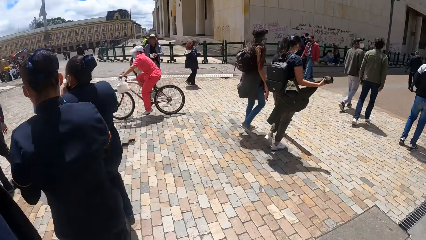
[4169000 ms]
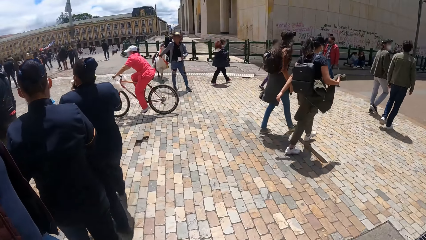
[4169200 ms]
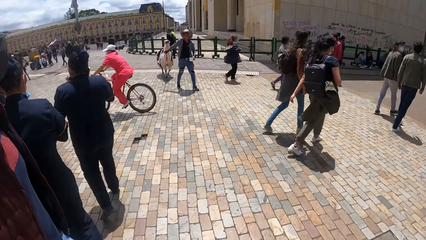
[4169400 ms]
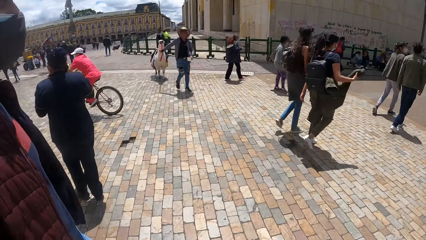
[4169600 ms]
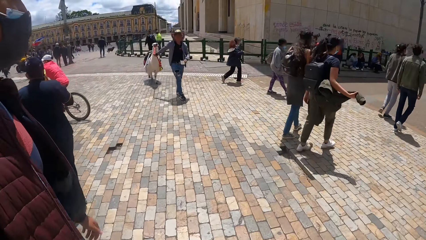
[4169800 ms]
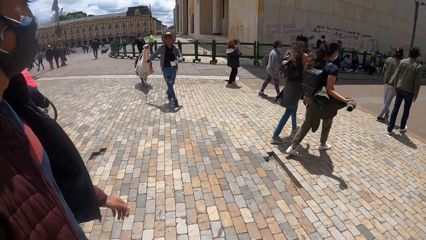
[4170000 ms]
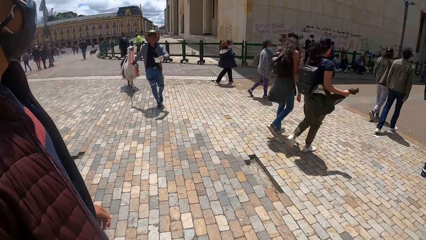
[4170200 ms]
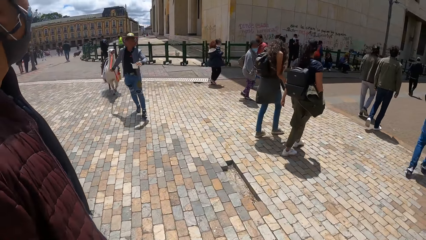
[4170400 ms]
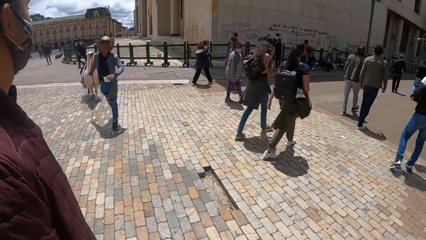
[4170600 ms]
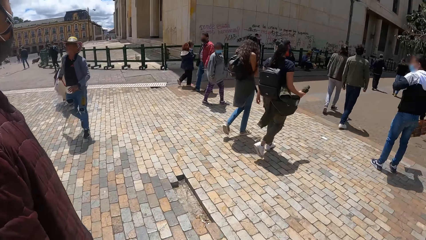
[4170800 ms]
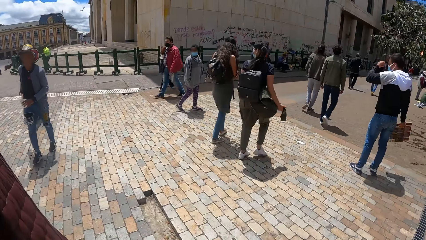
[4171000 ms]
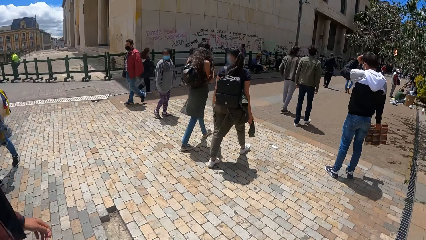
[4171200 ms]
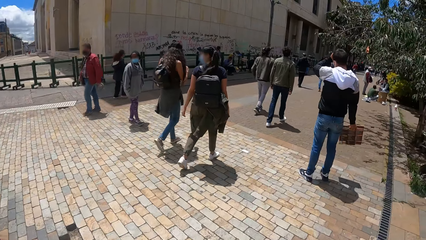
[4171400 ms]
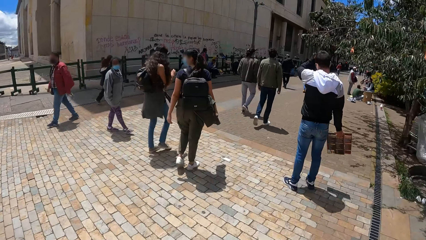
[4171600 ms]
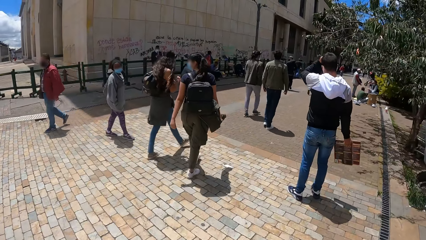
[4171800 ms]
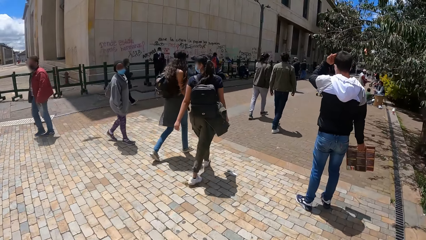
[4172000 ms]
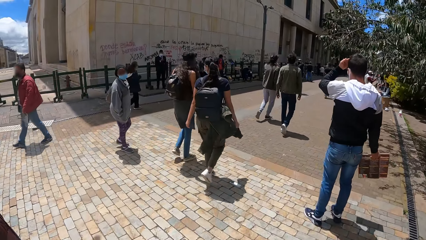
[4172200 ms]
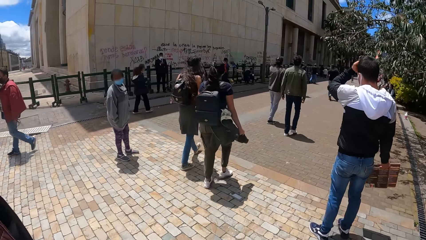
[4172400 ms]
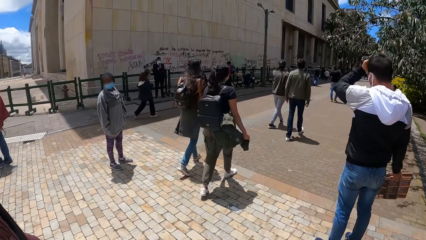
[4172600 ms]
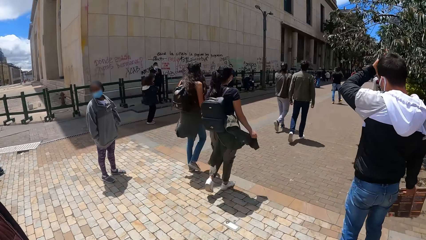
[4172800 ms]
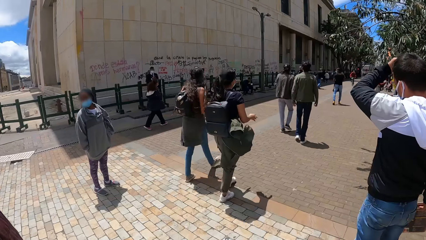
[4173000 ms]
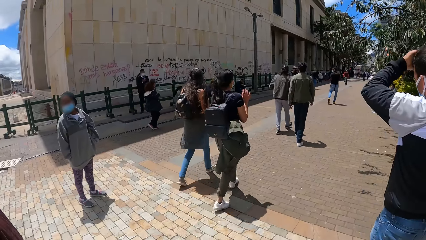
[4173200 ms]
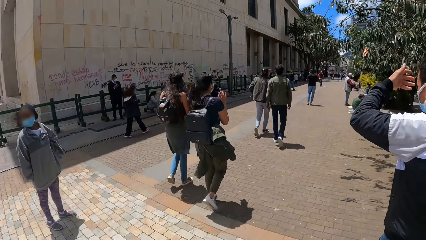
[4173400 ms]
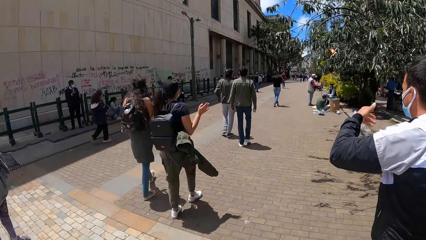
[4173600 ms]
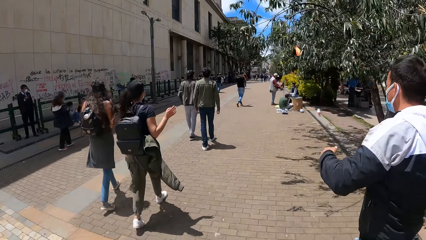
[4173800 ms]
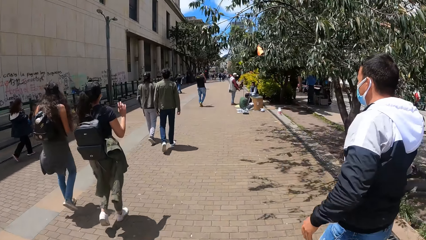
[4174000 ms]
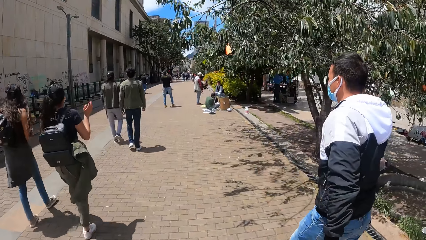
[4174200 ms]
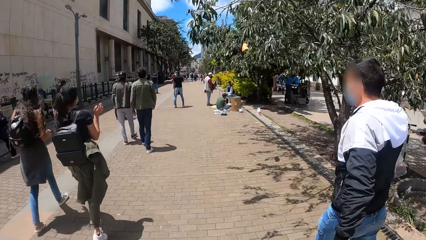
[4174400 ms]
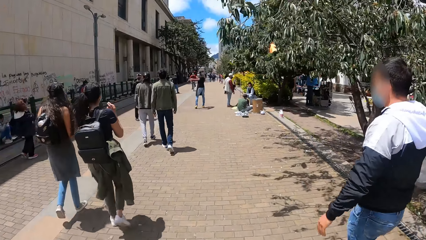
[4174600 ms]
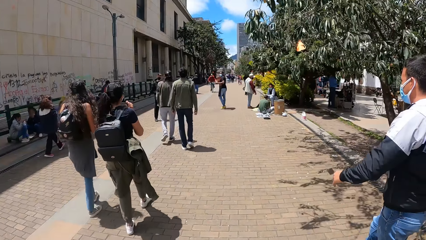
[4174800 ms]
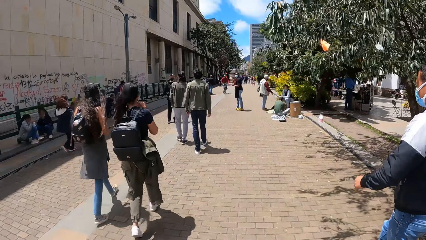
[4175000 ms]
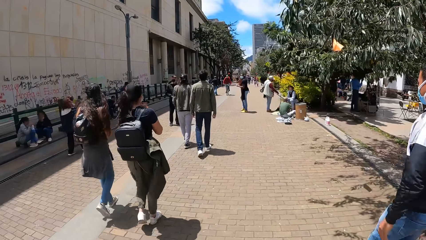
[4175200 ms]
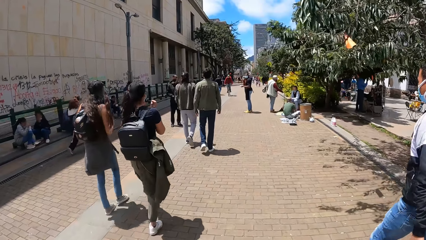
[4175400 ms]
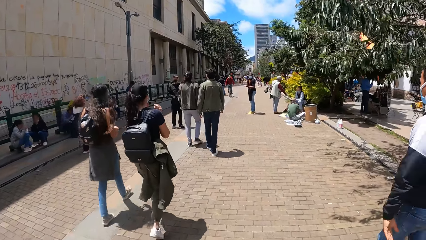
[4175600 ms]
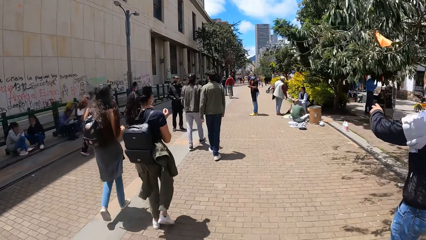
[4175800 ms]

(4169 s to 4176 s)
A person walks next to the camera wearer.

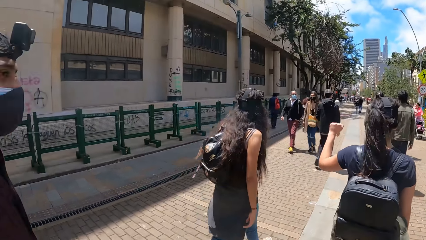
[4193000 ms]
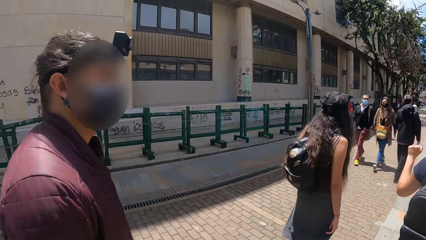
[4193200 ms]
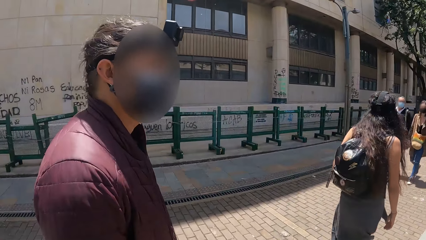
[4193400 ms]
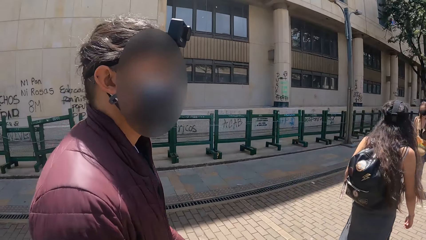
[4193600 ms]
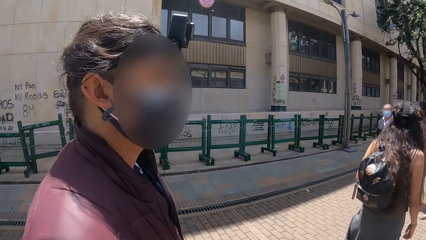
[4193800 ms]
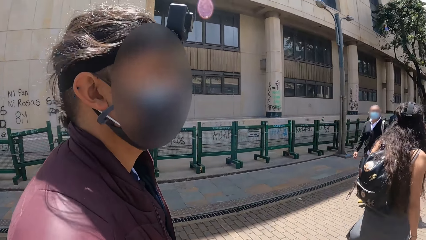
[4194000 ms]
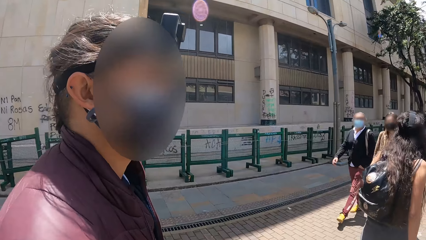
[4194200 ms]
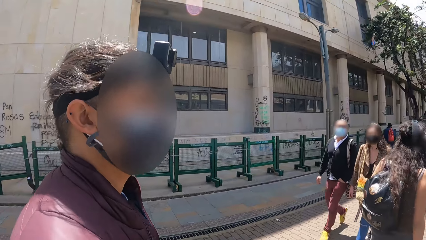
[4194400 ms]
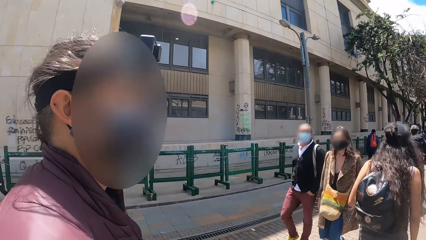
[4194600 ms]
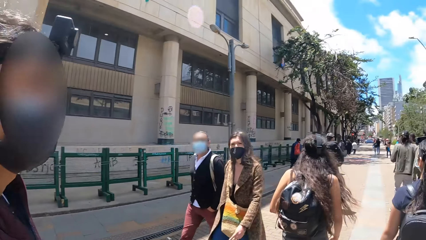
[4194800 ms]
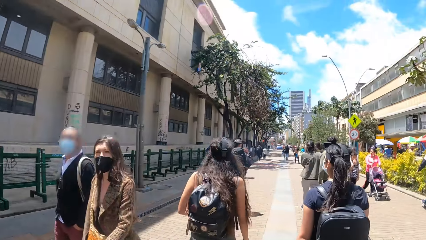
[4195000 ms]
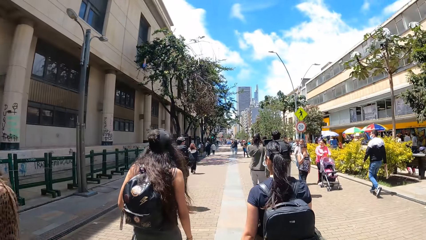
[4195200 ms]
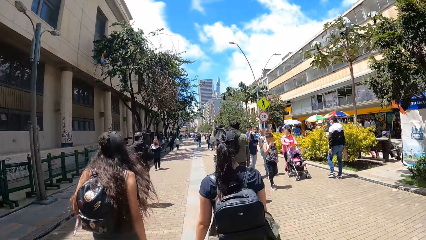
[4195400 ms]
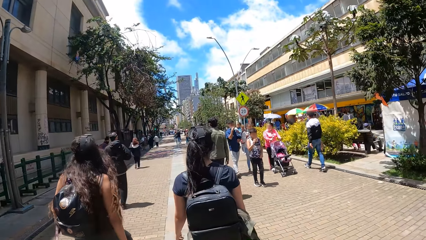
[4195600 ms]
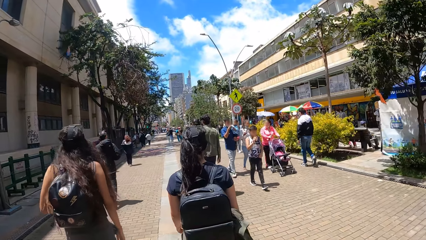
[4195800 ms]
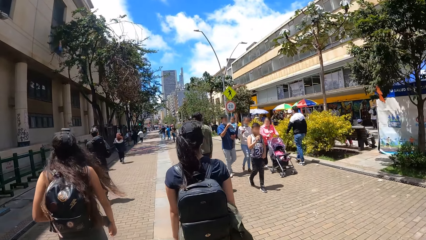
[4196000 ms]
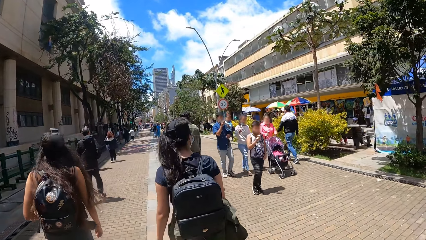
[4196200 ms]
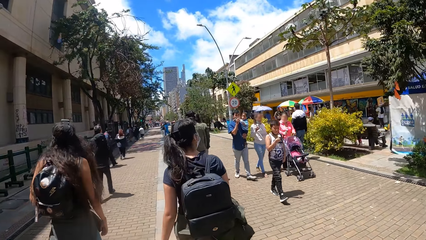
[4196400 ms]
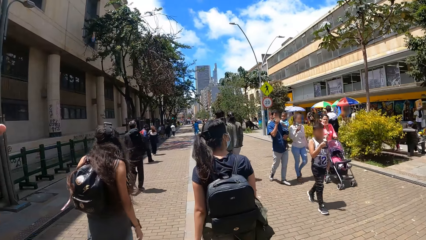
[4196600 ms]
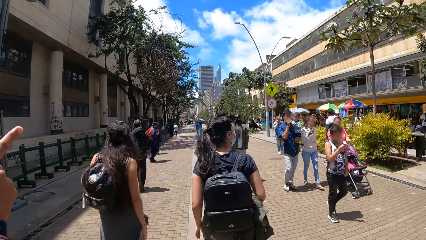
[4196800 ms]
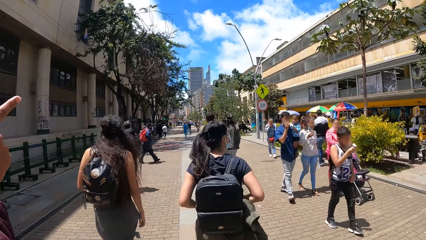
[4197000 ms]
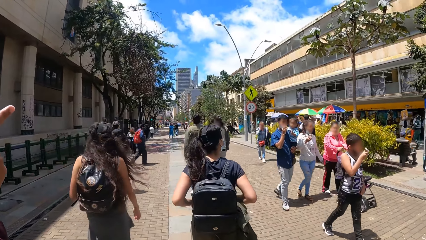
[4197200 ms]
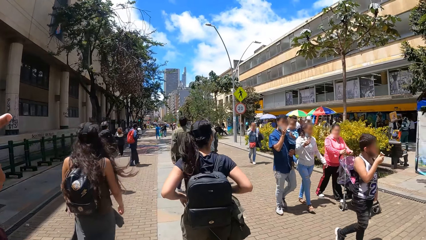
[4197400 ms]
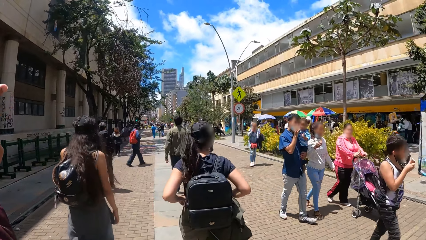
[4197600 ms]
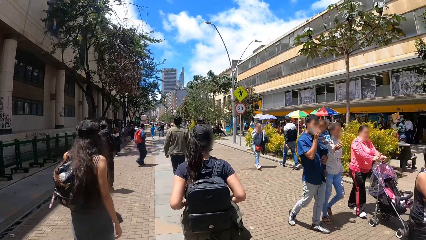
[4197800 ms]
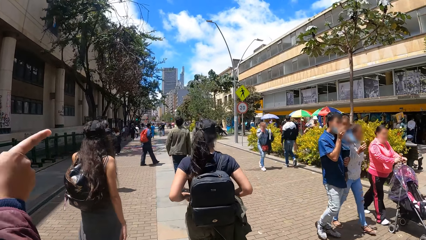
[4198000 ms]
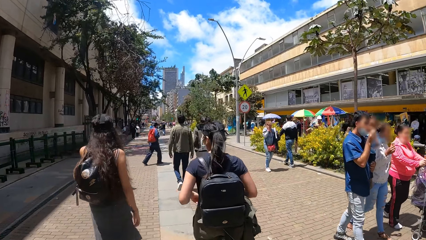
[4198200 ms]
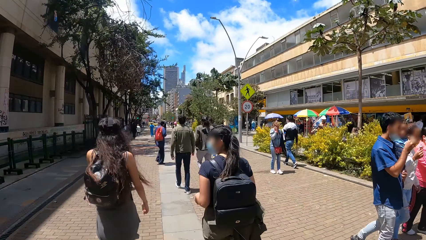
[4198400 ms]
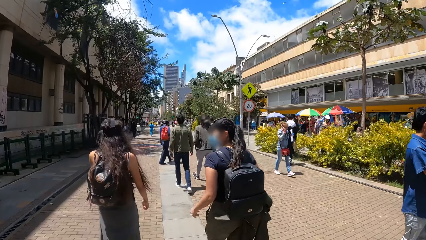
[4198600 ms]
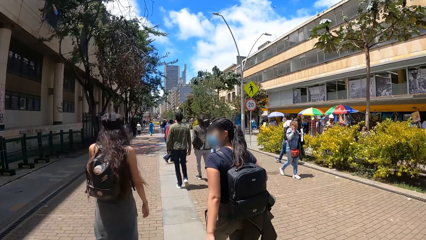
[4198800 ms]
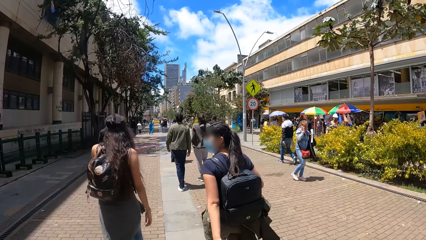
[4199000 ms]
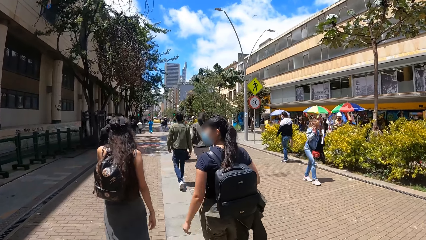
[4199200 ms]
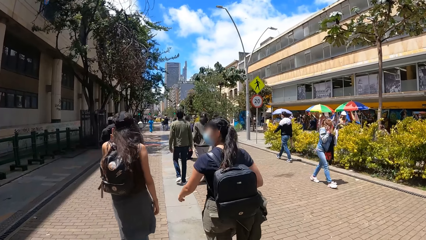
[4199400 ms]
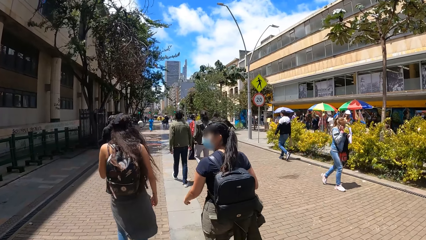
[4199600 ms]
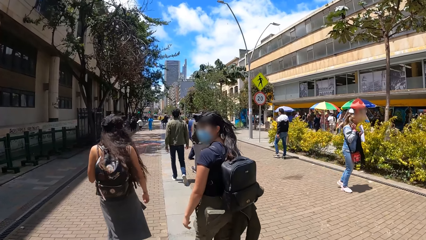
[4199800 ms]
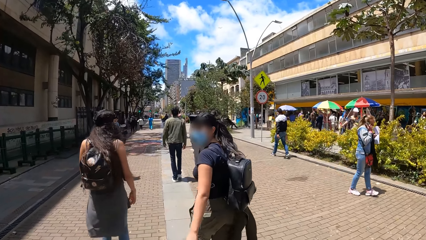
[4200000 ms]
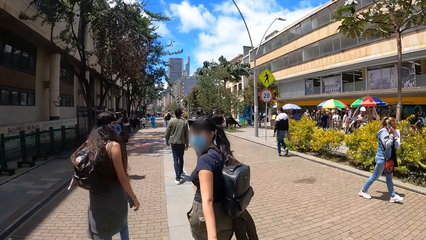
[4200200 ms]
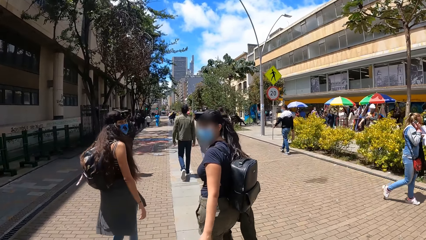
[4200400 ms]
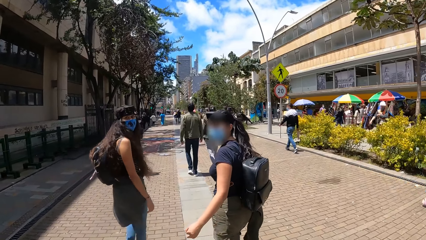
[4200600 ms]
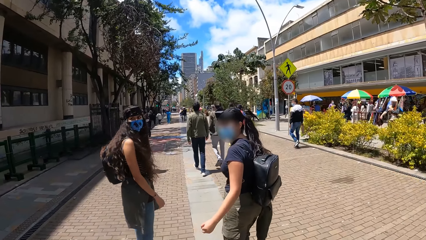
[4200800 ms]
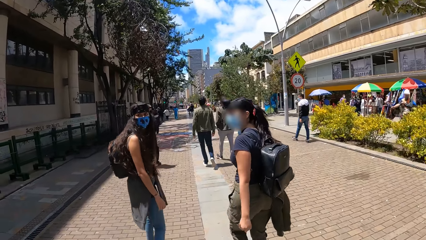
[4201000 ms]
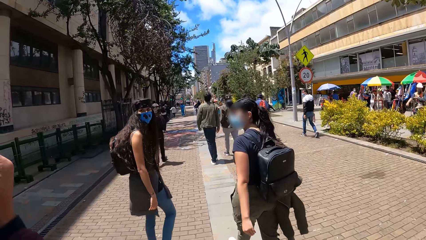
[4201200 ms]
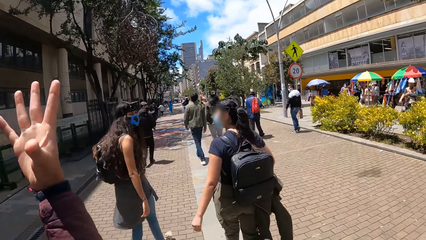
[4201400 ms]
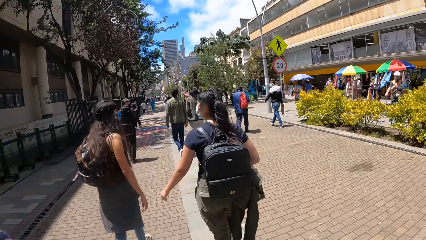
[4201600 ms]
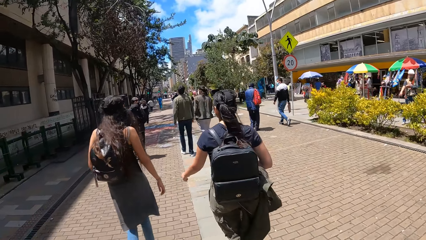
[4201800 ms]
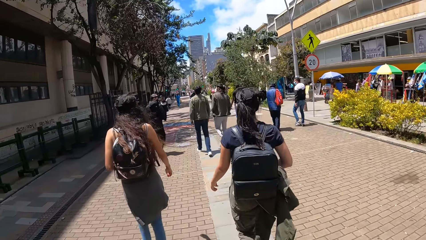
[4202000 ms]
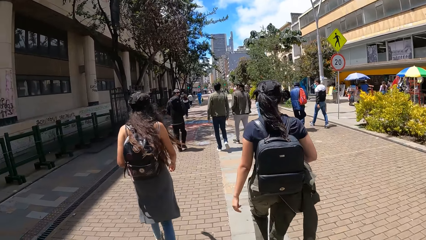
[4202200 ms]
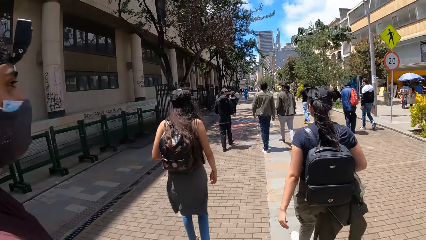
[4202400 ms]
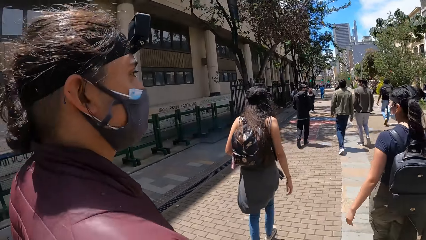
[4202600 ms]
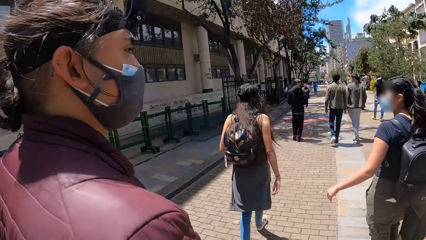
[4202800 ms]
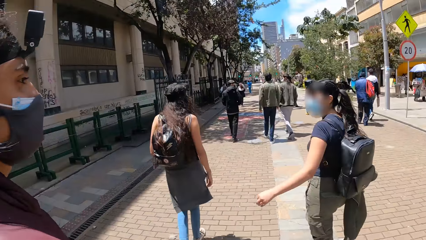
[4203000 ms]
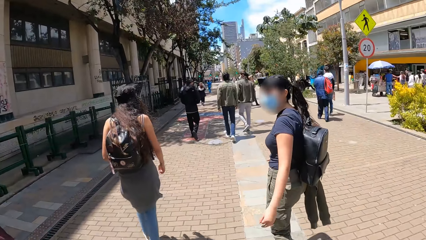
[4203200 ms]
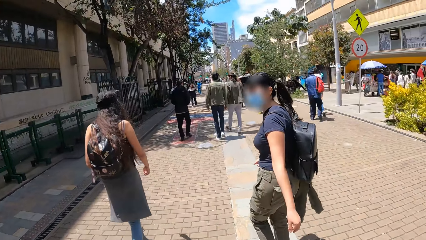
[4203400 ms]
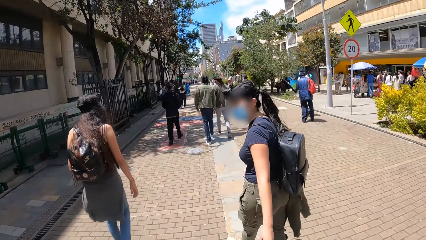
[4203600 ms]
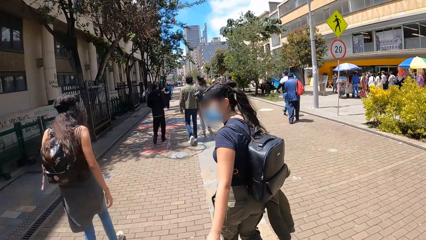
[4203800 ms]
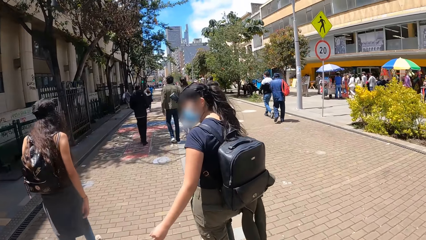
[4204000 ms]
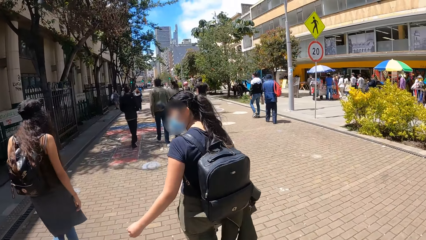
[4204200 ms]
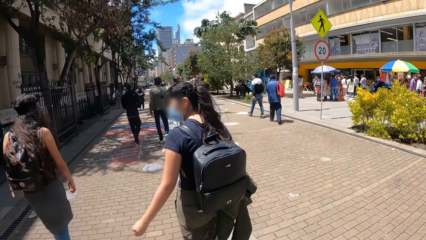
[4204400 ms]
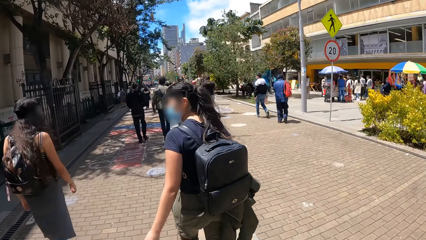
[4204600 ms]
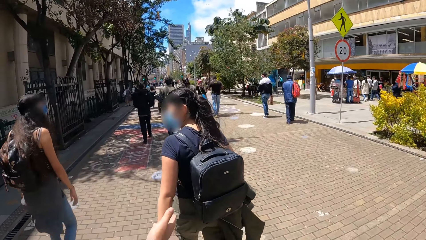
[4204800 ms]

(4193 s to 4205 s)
The camera wearer interacts with a man. They walk in a crowded place. They interact with a woman.
